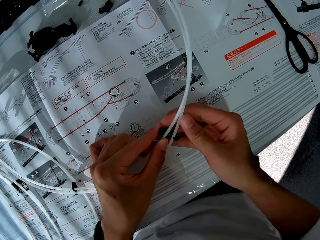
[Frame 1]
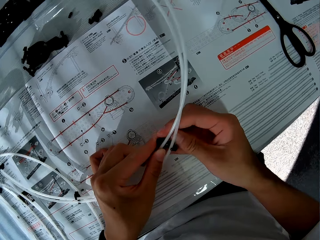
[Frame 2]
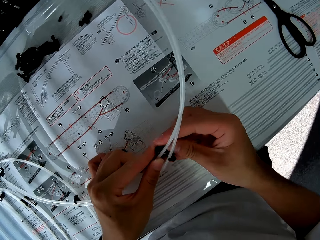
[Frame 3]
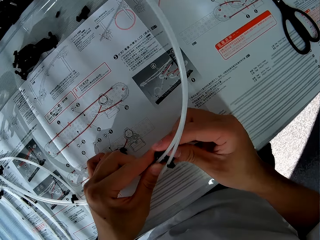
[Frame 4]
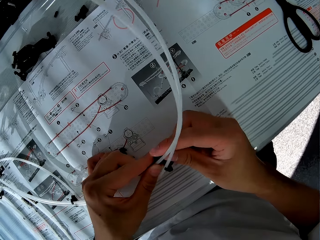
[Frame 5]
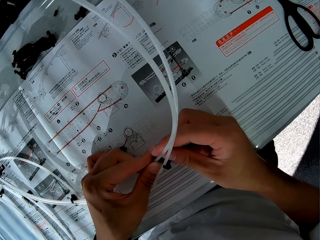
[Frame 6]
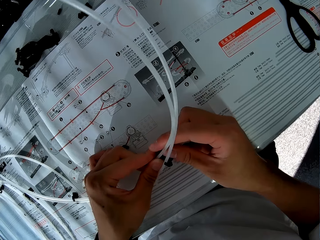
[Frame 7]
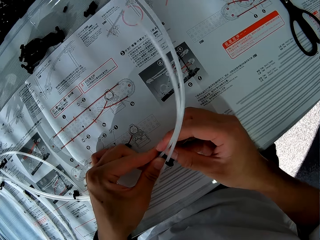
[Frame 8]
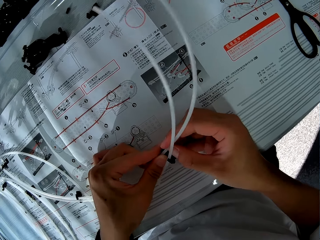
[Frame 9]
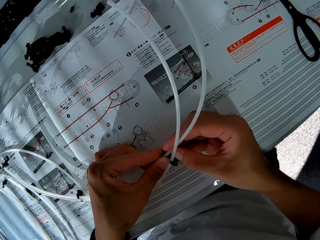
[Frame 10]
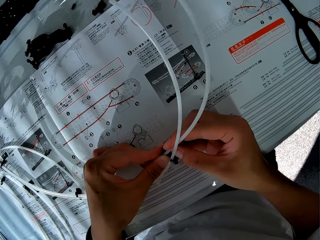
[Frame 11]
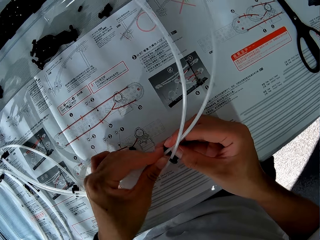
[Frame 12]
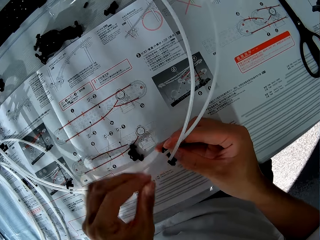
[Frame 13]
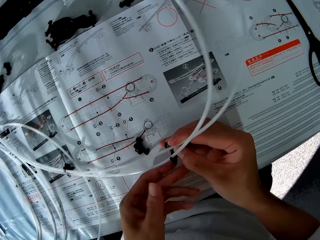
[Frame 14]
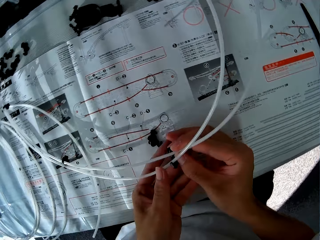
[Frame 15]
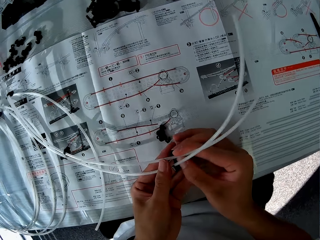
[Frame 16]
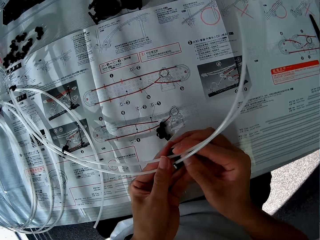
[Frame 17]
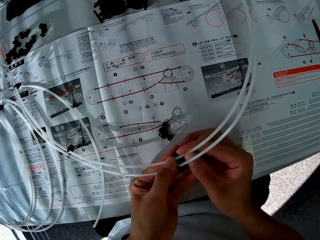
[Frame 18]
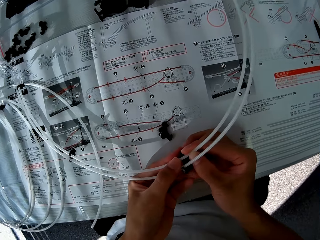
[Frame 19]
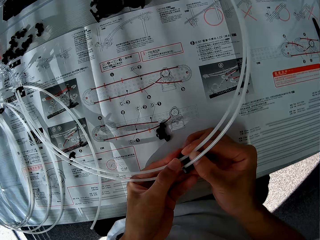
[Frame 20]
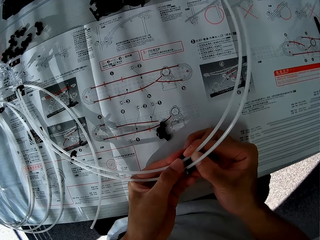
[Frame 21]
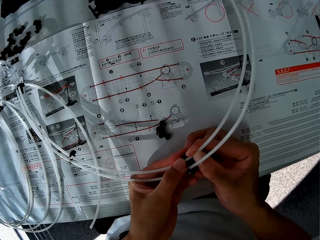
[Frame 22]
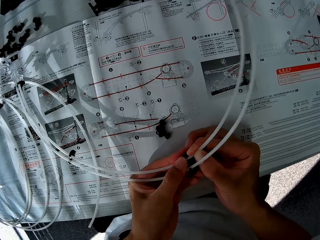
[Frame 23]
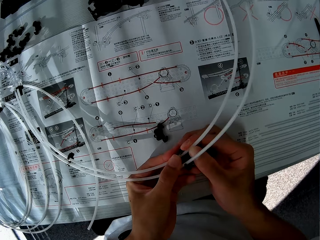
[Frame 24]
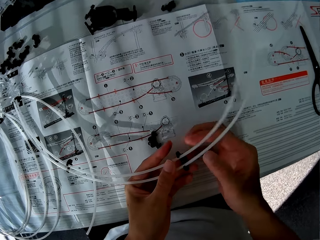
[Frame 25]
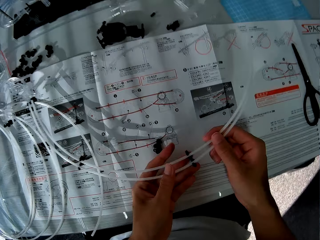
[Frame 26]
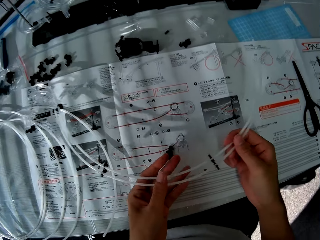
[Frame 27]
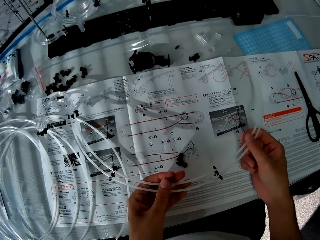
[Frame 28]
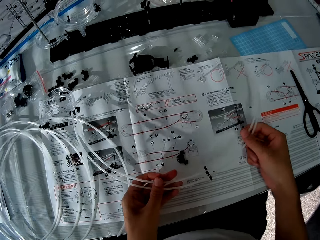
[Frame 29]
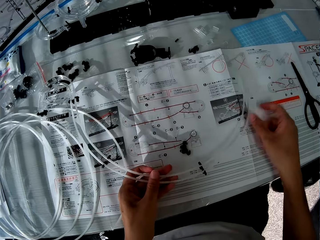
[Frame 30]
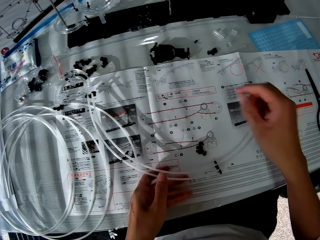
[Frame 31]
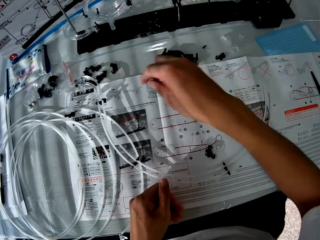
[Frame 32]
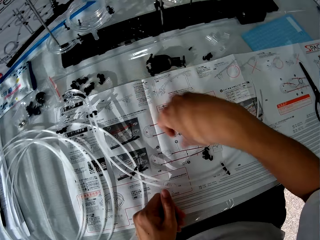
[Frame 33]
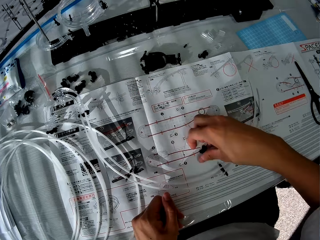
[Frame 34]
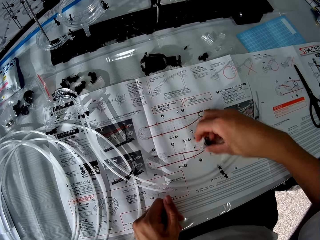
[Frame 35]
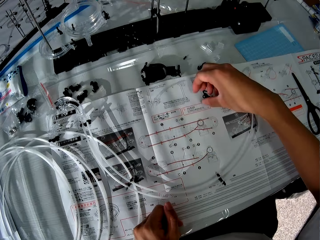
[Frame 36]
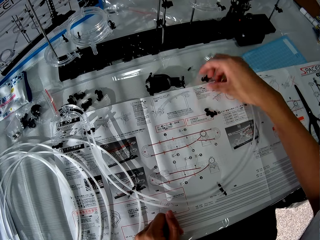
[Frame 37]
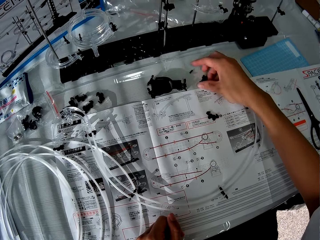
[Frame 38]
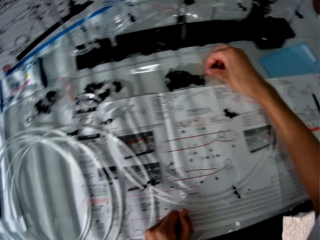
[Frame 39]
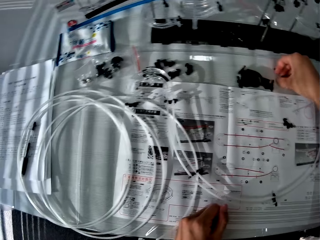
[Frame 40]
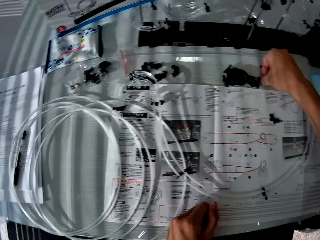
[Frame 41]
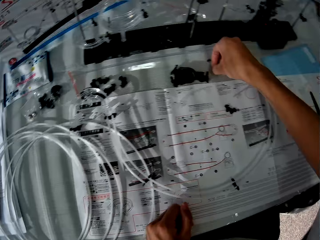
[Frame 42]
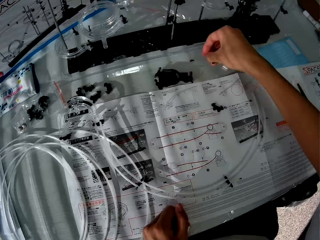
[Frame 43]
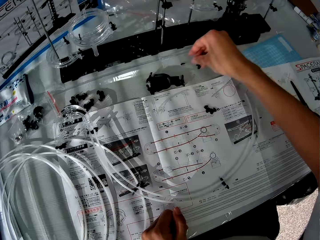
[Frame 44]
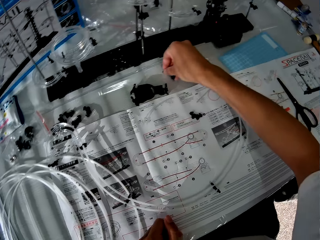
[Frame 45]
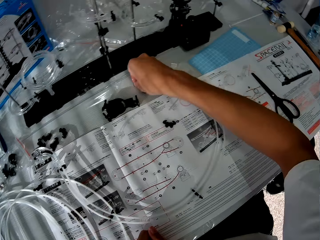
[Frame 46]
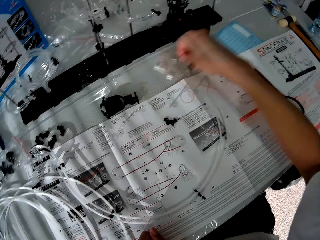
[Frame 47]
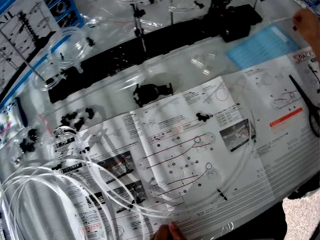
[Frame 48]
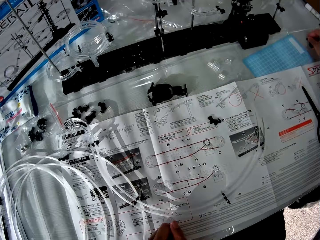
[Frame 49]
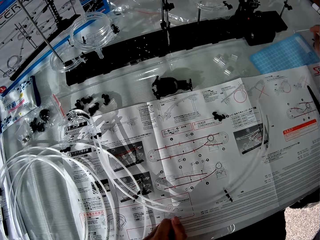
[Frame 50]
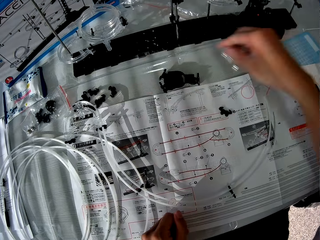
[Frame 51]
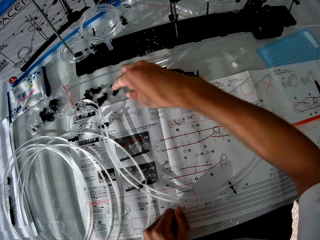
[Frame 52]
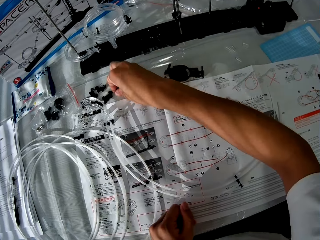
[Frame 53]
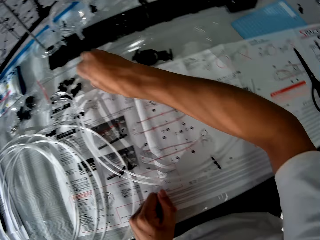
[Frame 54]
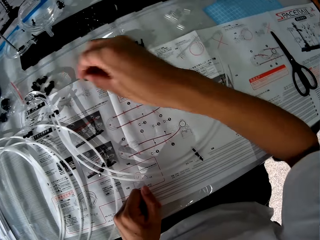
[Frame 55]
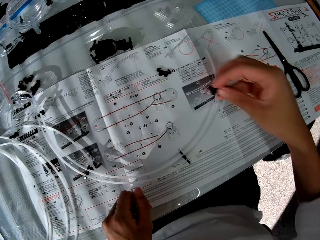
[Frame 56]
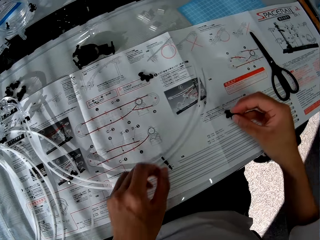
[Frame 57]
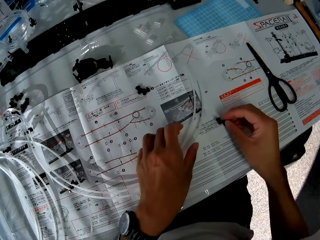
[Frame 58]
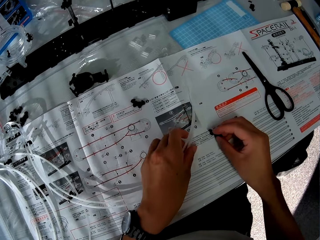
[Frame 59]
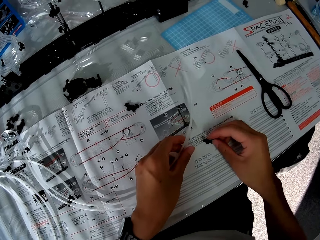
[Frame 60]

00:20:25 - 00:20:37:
The camera wearer picks up an arm. They drop the arm. They pick up the arm. They put the arm aside. They pick up the arm.

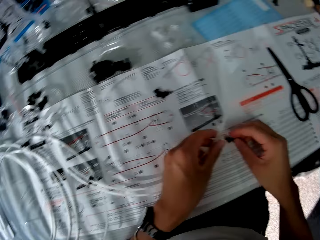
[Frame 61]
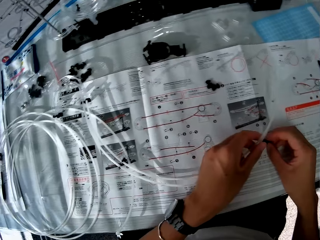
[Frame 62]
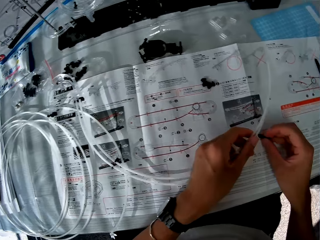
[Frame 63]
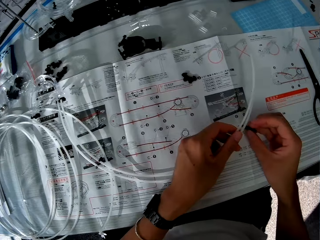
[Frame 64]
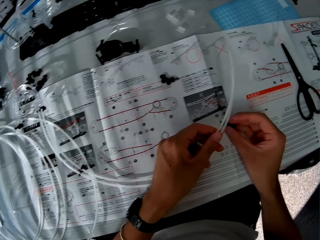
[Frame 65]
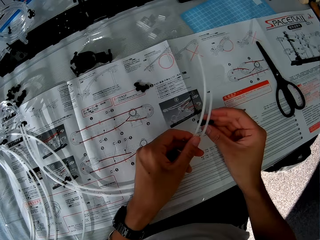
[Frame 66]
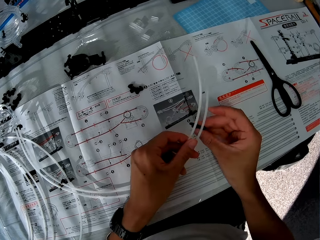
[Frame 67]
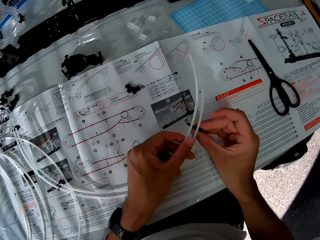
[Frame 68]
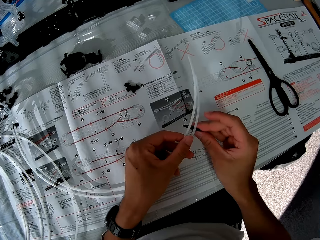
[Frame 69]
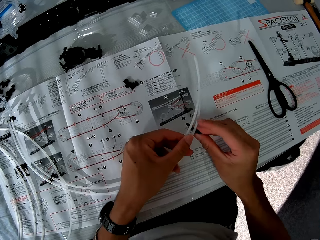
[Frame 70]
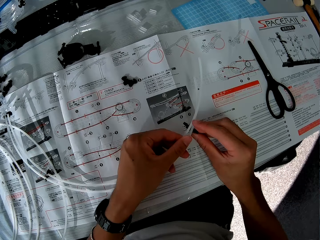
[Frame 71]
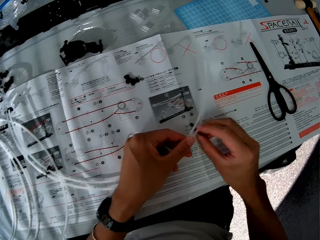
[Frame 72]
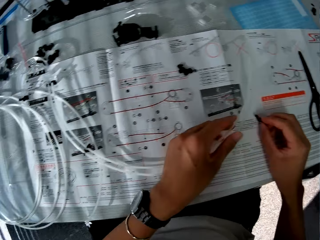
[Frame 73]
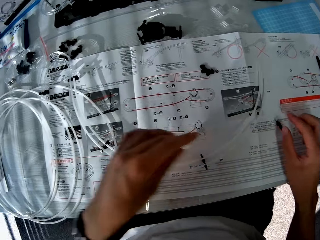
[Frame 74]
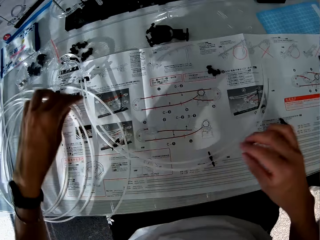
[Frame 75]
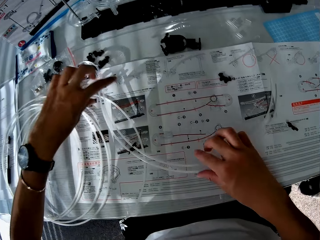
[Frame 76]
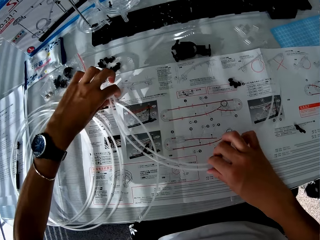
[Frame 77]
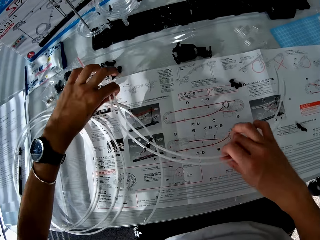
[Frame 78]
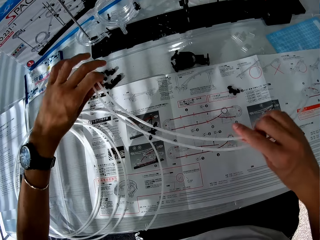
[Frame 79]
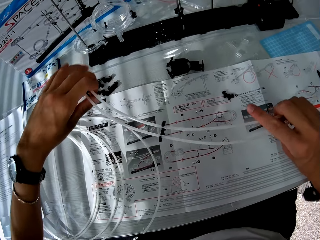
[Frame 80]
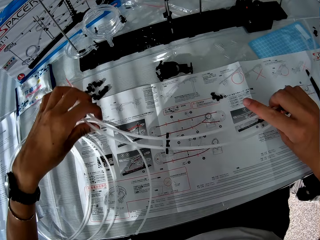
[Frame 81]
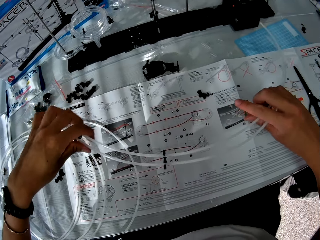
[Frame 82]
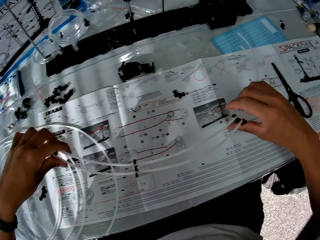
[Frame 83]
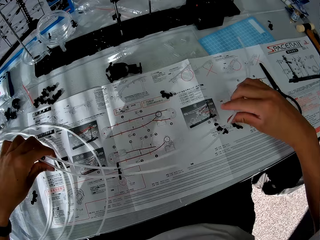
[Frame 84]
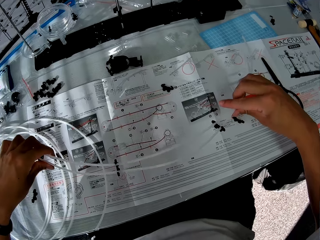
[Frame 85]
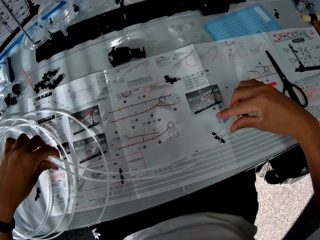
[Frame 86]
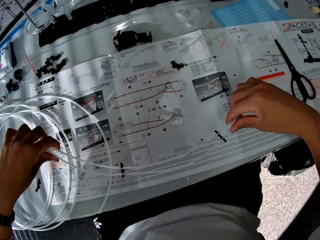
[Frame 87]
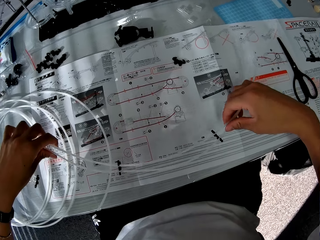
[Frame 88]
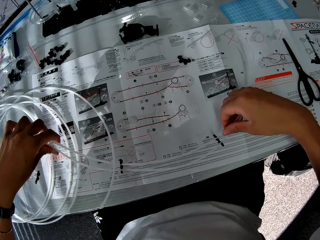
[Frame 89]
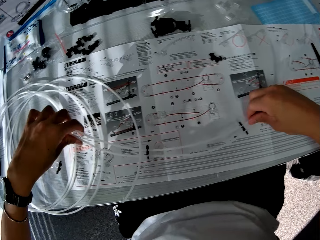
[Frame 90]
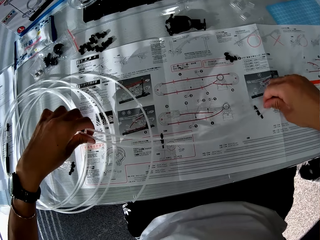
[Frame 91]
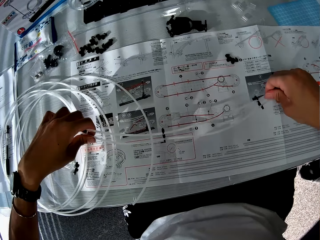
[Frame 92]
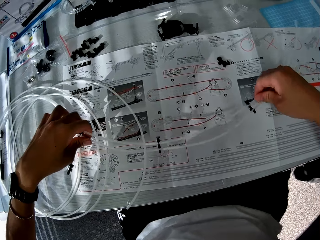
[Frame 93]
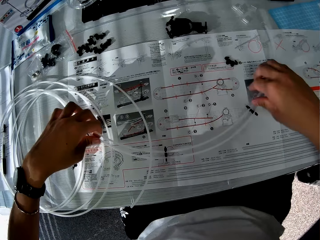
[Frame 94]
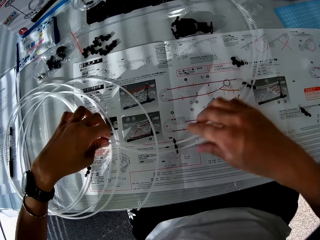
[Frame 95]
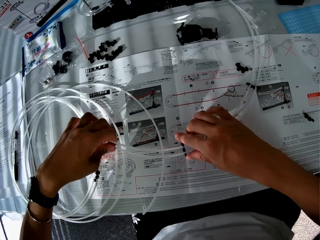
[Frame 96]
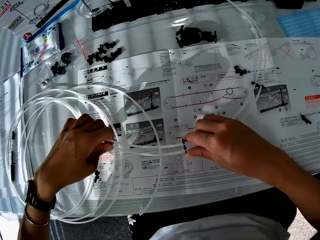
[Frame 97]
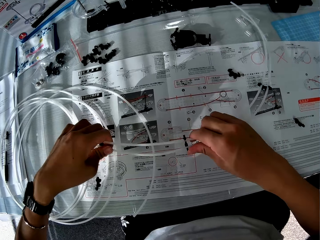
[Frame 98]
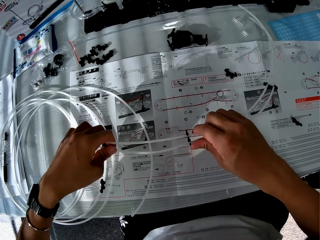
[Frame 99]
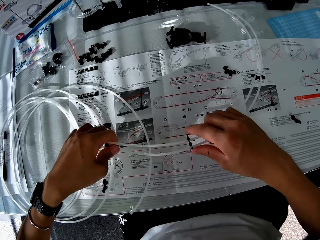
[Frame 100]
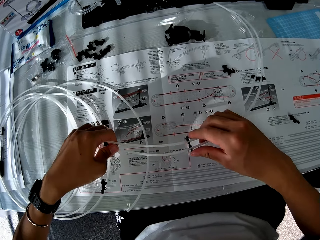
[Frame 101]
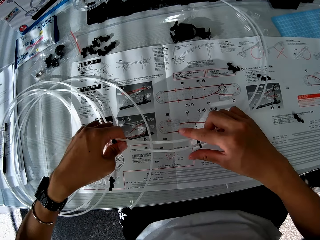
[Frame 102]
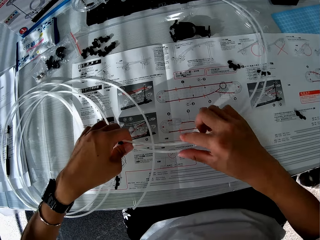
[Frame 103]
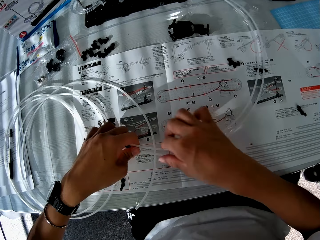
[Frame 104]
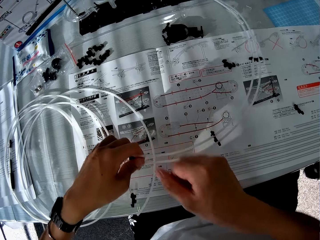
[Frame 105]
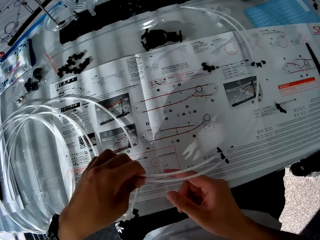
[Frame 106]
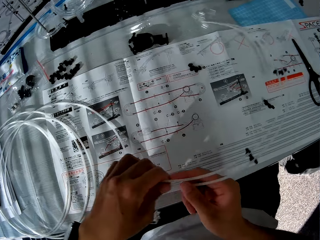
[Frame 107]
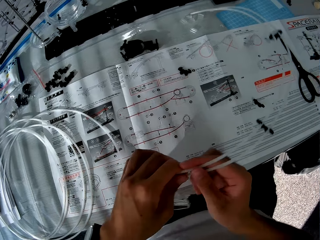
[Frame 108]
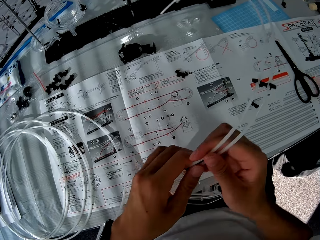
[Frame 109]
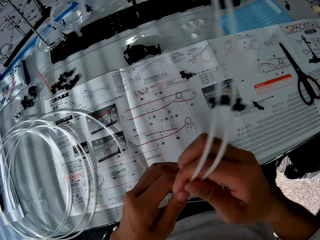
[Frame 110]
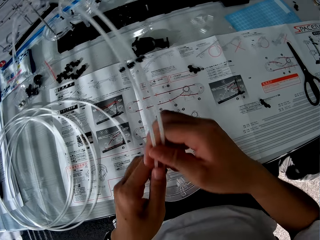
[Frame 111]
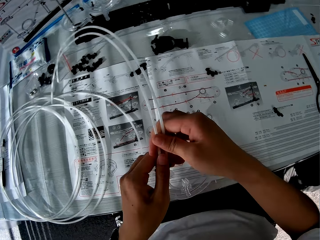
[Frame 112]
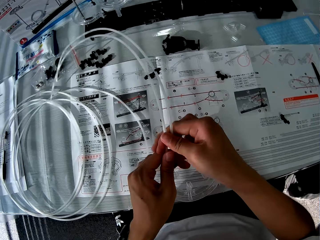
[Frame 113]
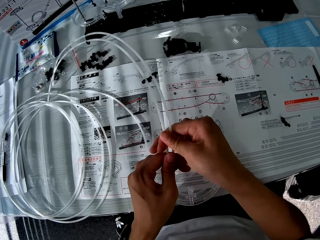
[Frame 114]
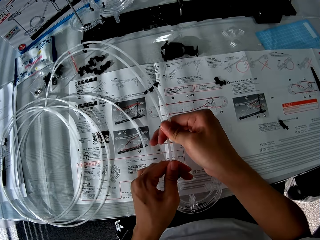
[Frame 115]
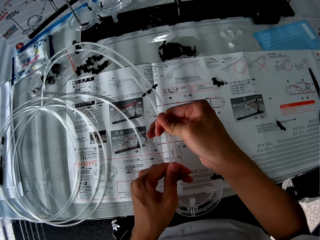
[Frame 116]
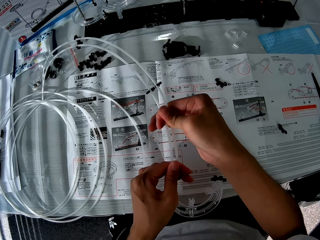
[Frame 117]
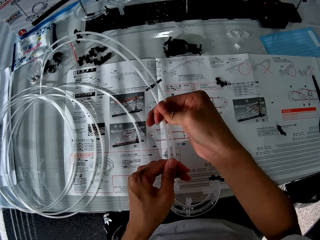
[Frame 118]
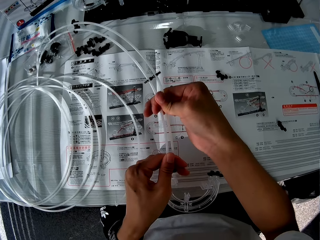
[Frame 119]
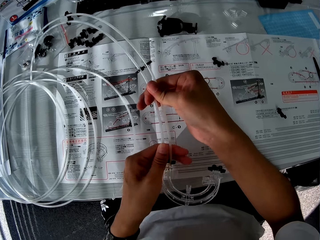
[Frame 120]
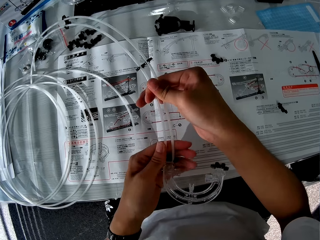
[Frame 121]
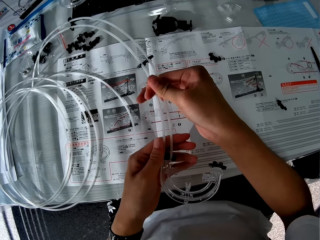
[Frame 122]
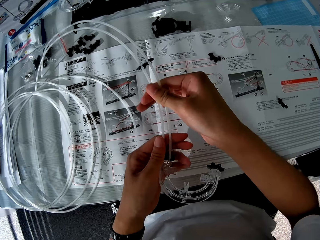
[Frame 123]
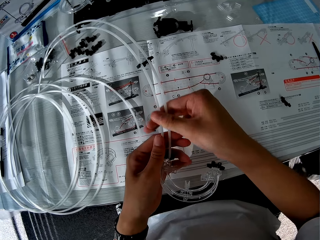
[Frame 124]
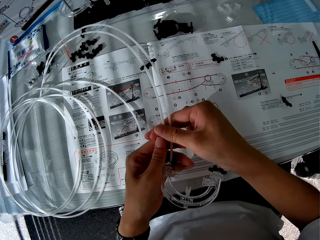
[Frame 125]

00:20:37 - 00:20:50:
The camera wearer fixes an arm onto a standard rail. They drop the arm. They pick up the standard rail. They put the standard rail down. They lift the standard rail. They adjust the arm. They turn the standard rail. They straighten the standard rail.
